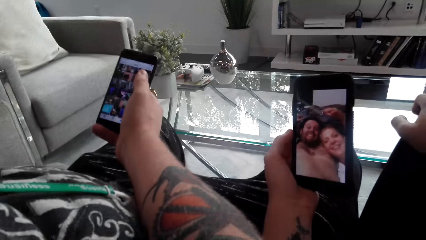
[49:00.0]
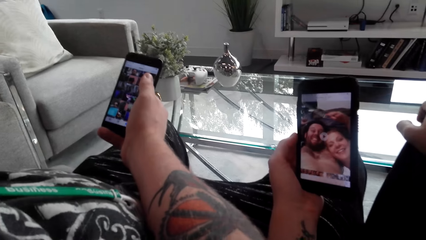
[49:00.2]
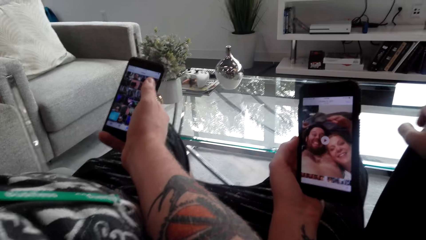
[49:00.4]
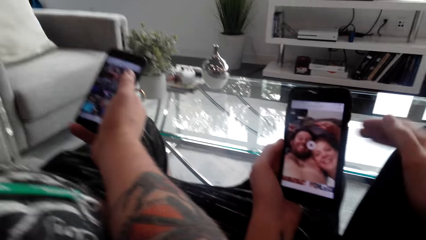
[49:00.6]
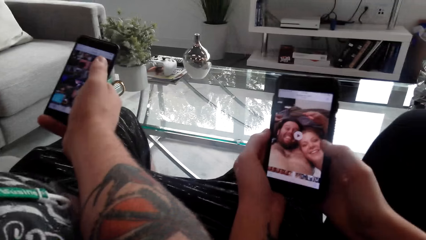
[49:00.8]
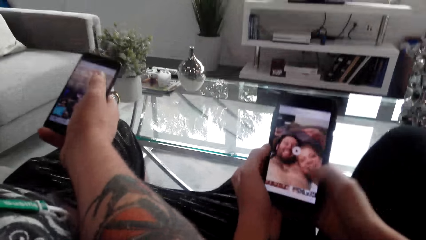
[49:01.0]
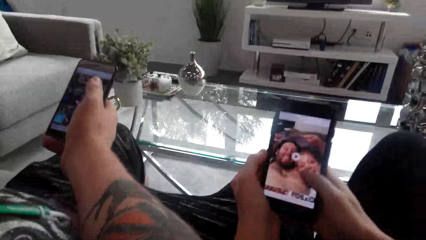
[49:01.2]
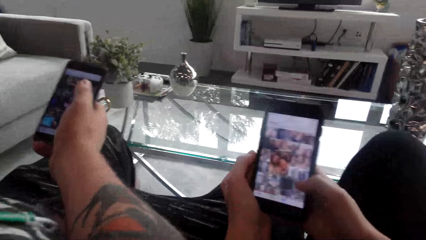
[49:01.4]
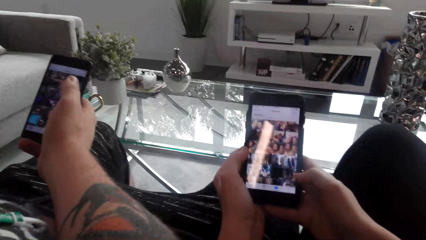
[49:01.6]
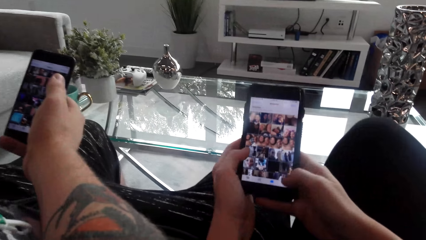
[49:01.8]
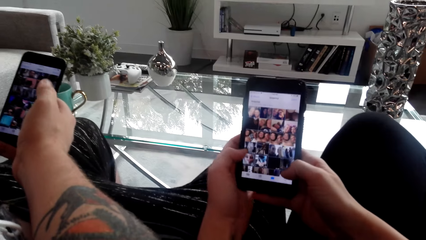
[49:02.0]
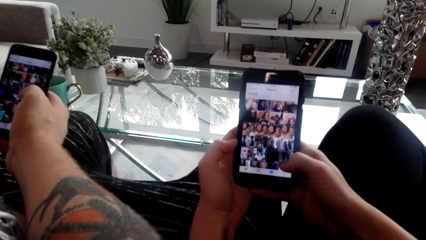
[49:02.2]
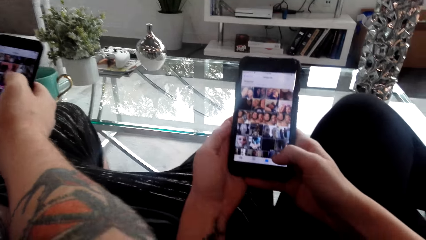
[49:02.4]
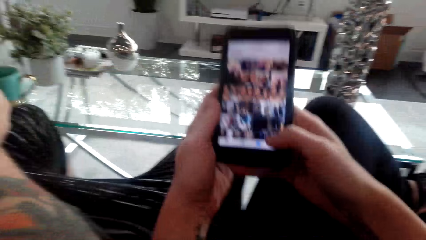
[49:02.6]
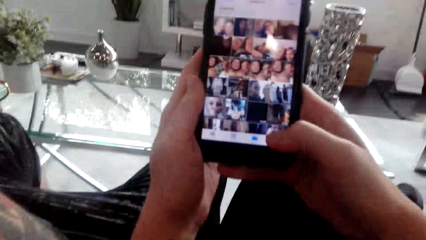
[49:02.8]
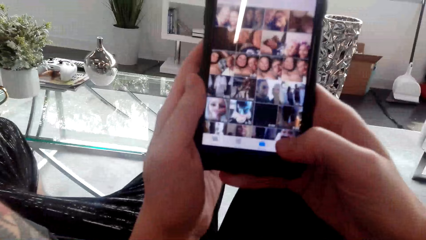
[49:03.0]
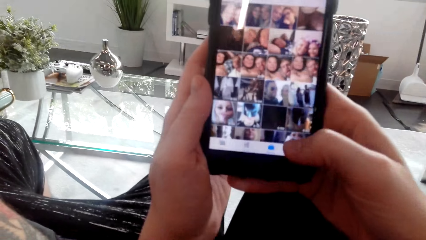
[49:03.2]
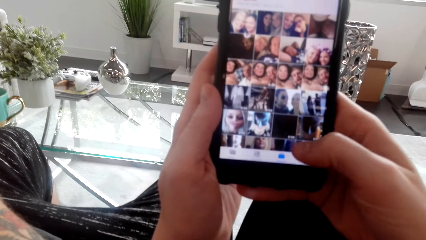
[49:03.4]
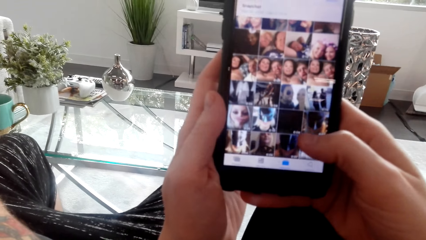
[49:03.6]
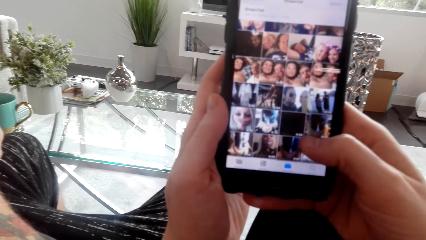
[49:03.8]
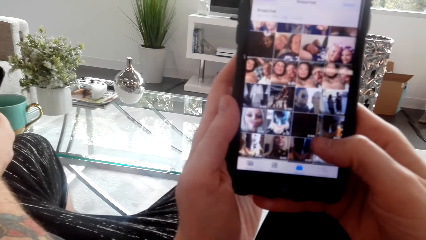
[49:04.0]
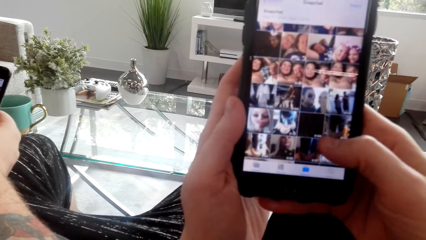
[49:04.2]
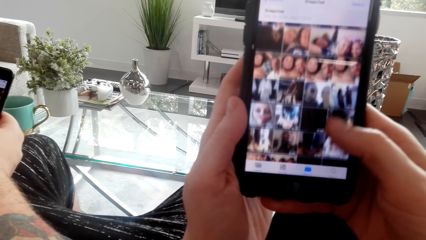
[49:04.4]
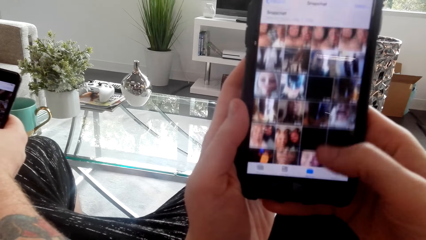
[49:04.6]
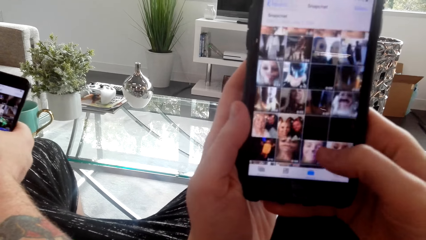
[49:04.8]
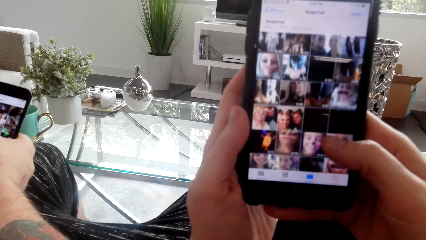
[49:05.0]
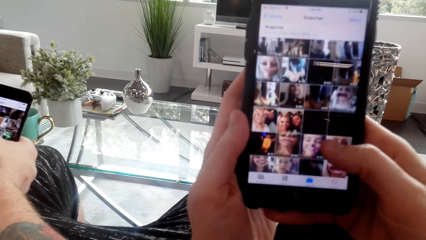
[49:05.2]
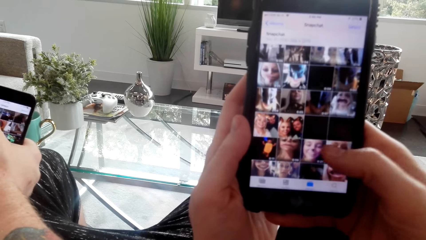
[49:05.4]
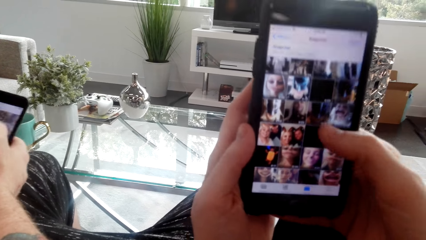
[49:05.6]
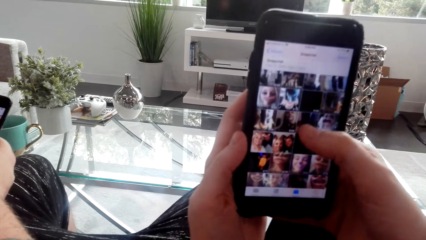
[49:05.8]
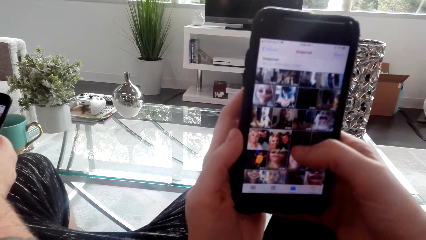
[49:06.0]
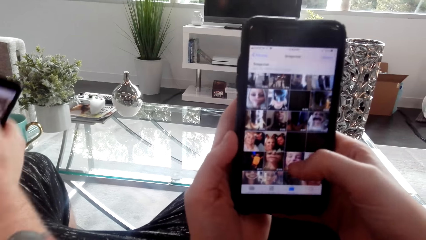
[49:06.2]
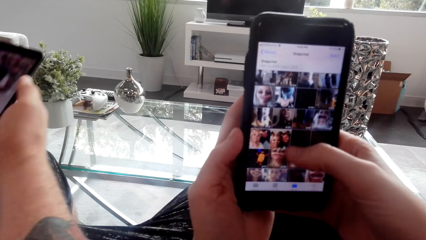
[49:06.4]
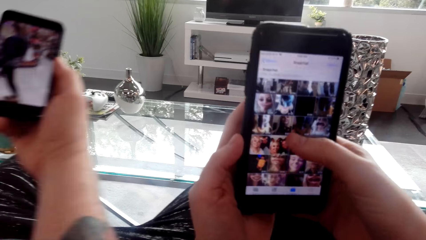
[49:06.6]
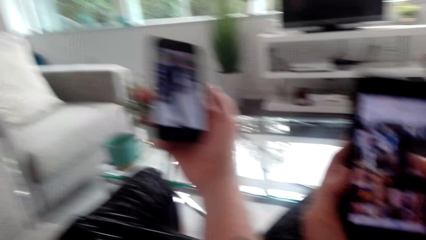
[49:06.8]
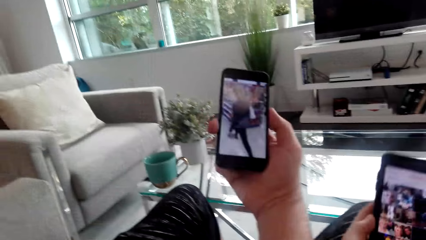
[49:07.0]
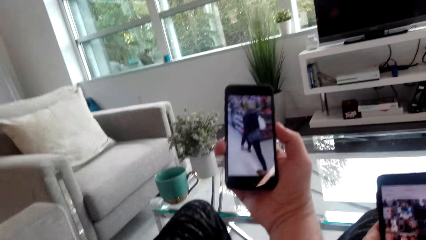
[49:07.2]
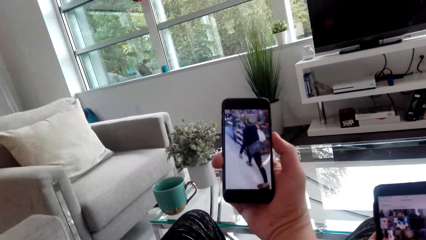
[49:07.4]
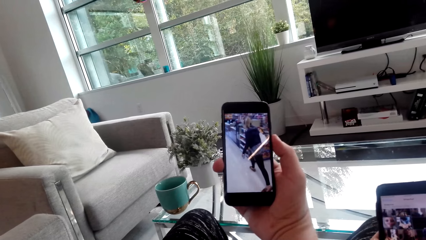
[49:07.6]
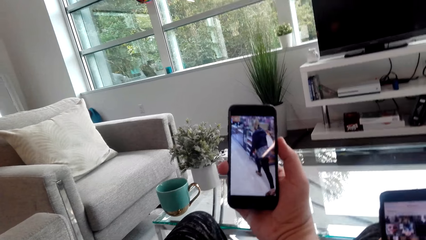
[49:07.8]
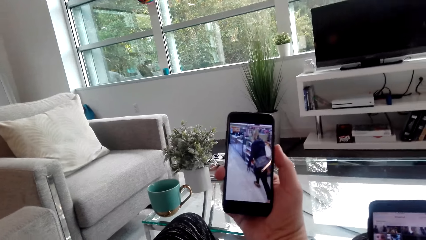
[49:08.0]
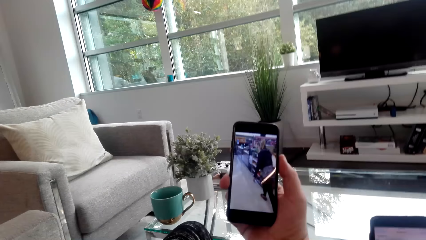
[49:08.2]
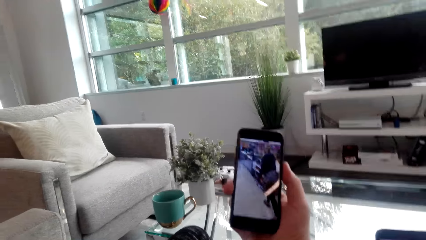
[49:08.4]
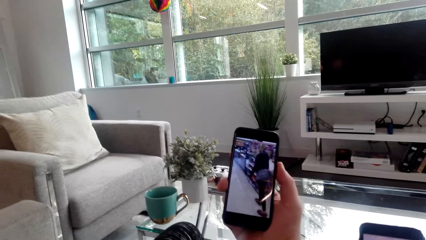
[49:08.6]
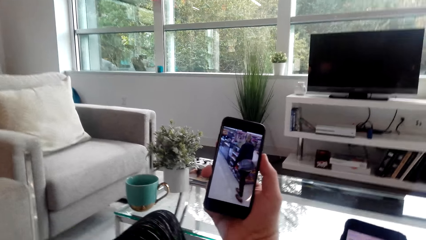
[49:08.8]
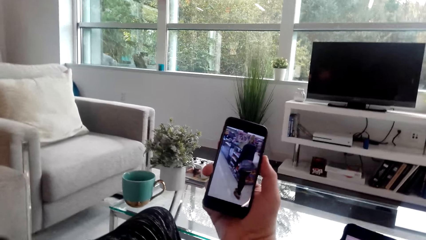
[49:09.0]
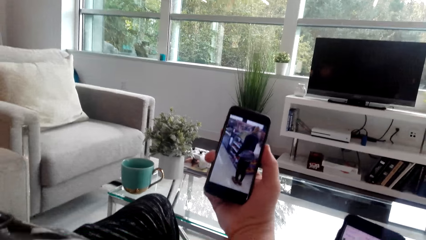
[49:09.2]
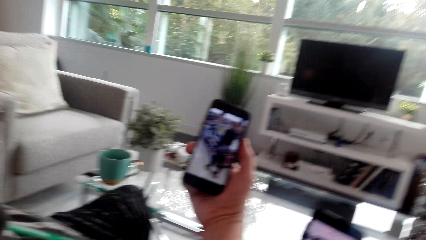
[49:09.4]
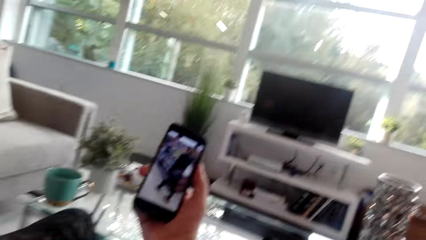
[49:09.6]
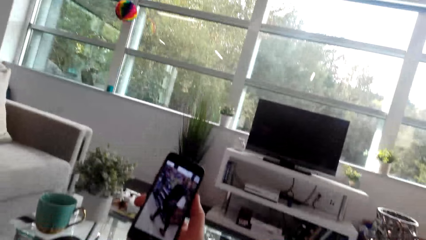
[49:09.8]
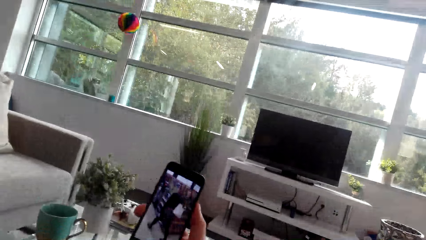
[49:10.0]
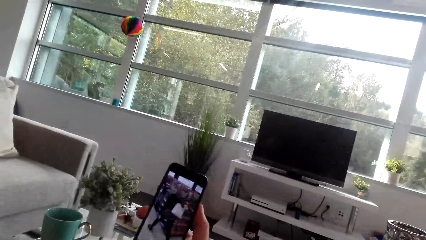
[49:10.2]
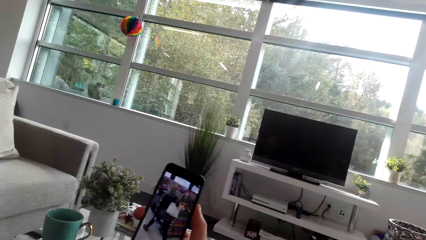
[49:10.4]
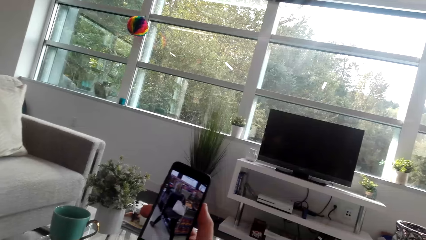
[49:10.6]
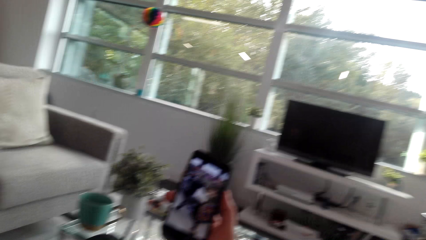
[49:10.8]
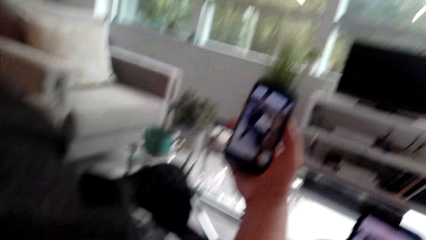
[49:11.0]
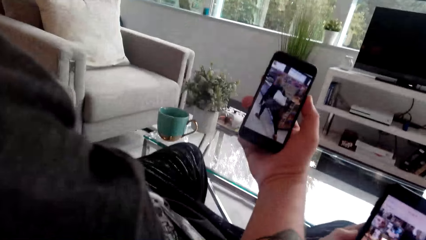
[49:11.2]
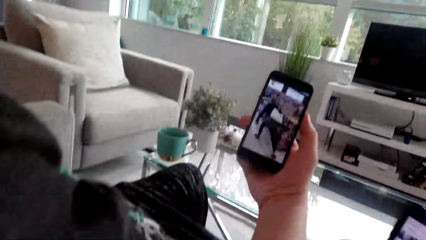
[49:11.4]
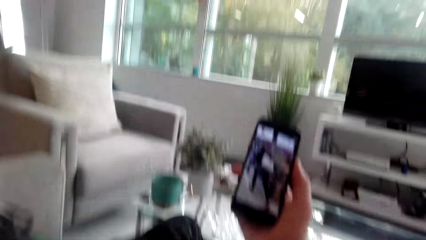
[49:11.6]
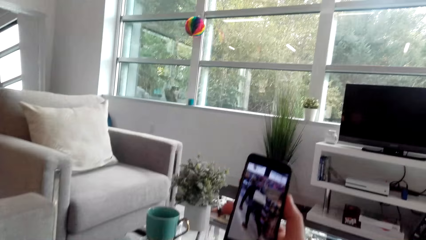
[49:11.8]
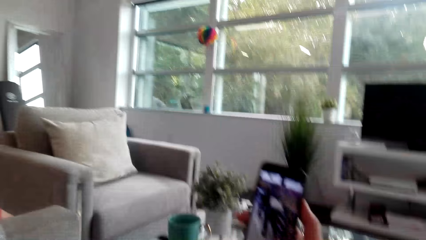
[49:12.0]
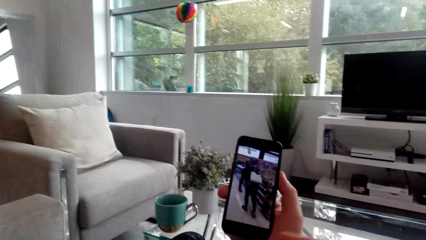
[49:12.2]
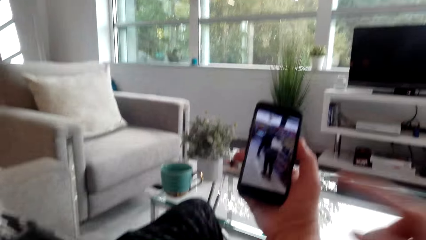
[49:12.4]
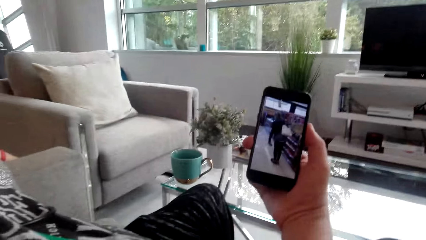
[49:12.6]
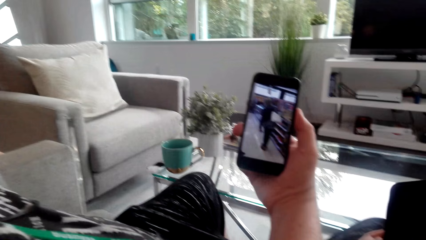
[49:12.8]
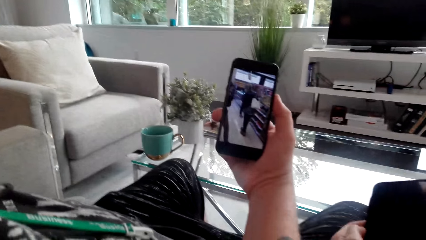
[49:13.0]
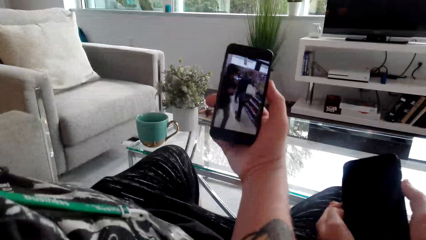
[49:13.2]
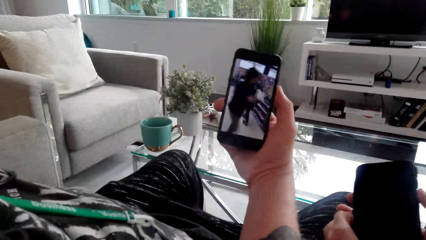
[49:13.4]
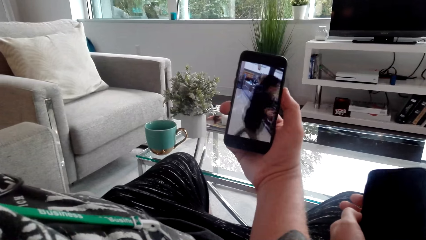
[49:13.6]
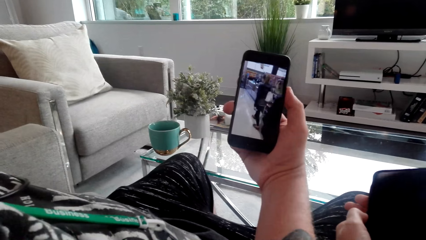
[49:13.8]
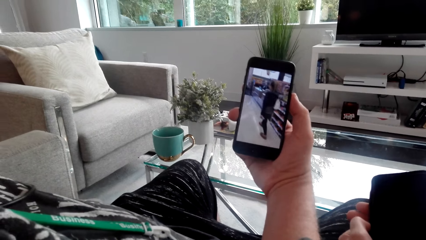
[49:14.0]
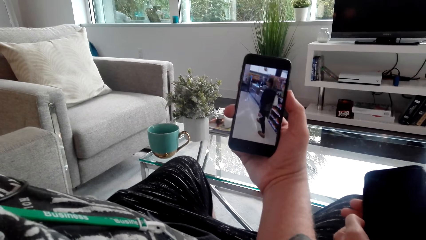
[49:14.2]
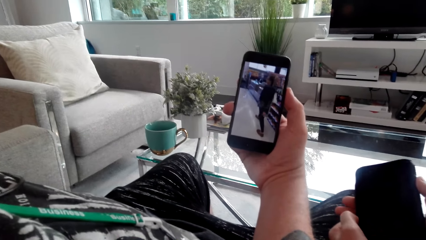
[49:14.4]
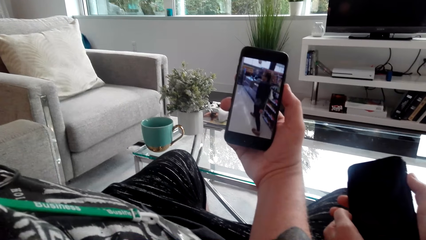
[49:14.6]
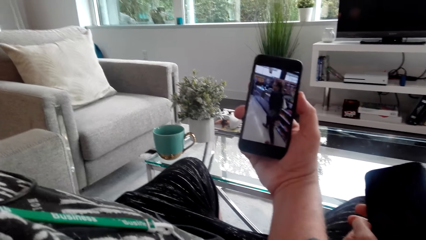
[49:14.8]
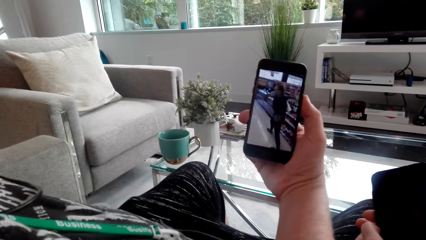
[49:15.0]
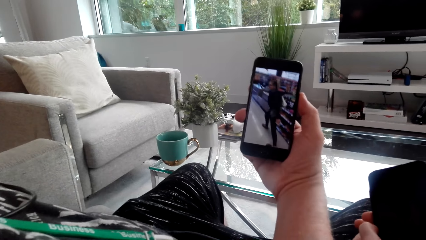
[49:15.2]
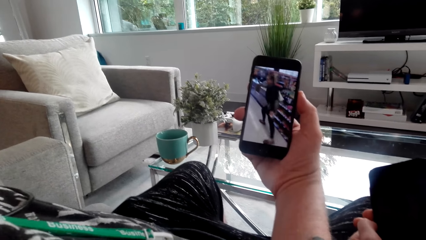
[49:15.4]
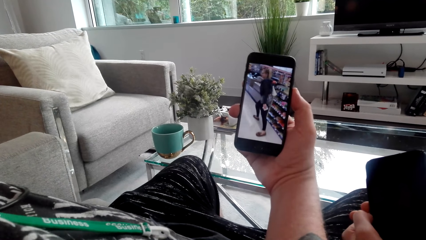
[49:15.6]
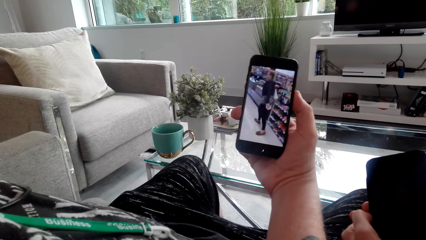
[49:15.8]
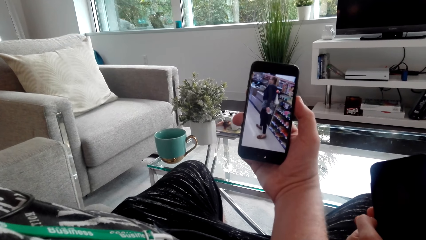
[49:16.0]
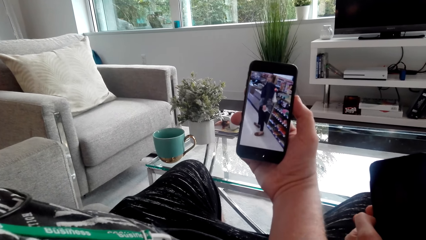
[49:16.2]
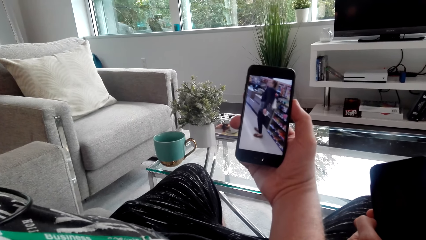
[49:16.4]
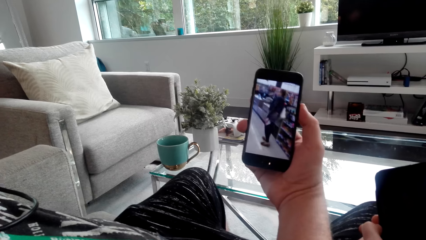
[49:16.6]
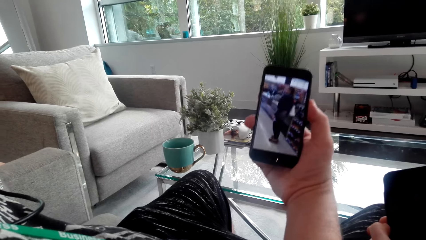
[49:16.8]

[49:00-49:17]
The camera wearer uses her phone. They scroll on the phone. A man uses his phone. The man watches a video on his phone. The camera wearer watches a video on the phone. They laugh with the man. They converse with the man.
